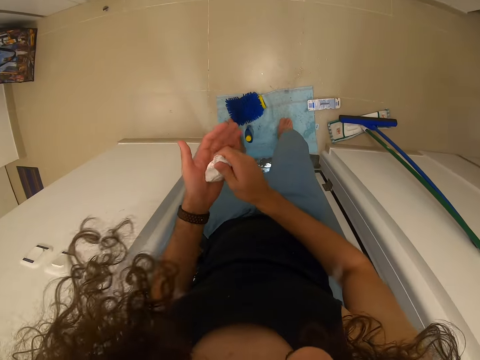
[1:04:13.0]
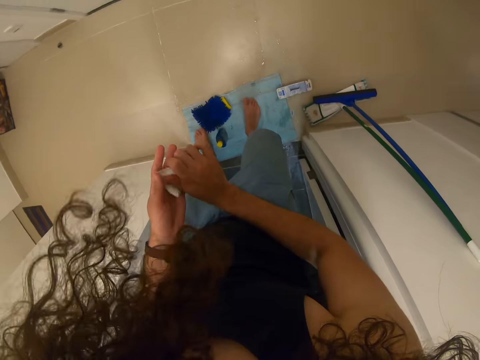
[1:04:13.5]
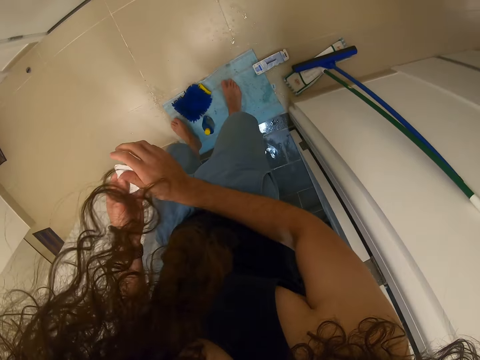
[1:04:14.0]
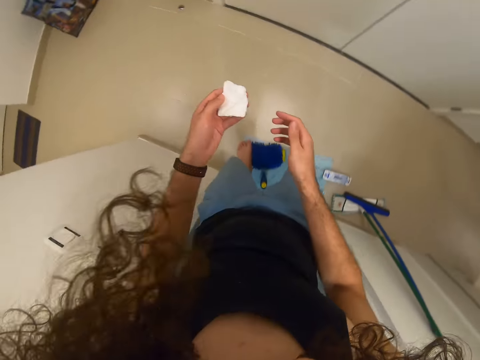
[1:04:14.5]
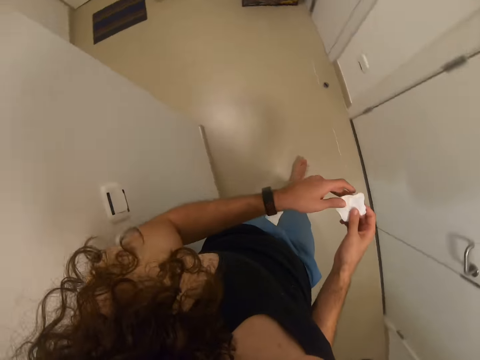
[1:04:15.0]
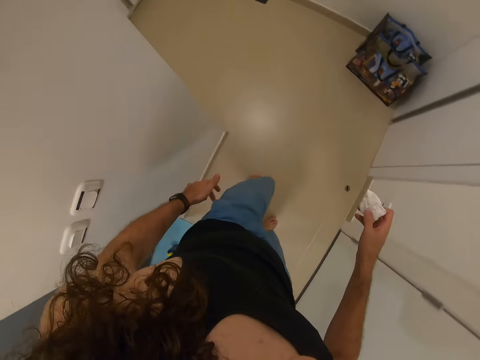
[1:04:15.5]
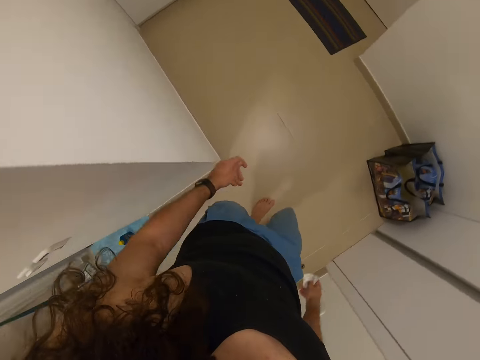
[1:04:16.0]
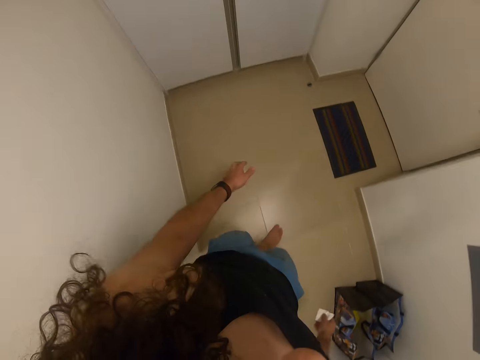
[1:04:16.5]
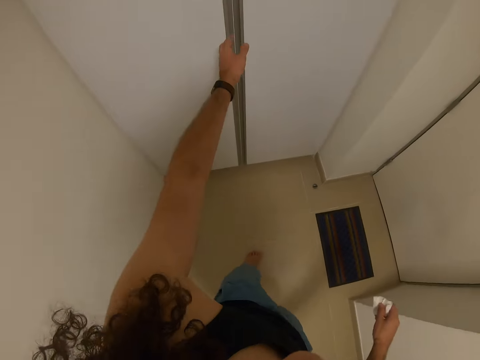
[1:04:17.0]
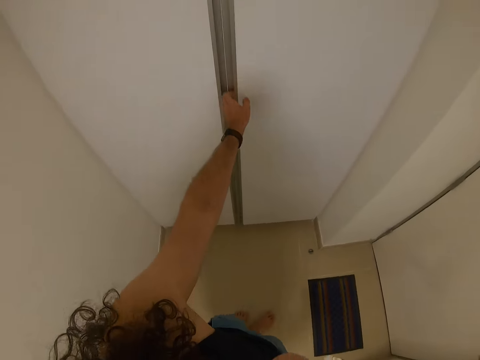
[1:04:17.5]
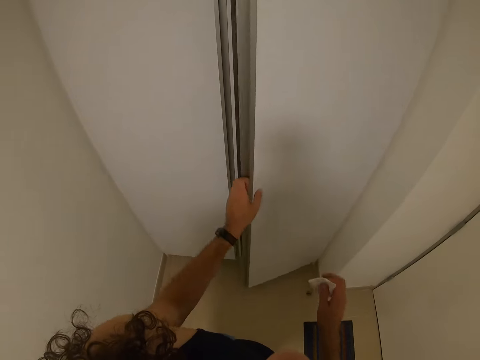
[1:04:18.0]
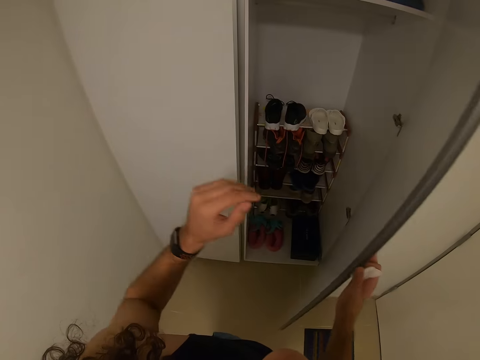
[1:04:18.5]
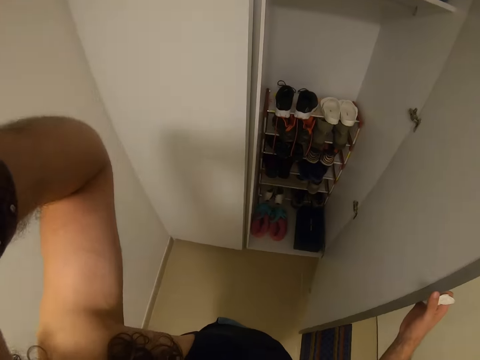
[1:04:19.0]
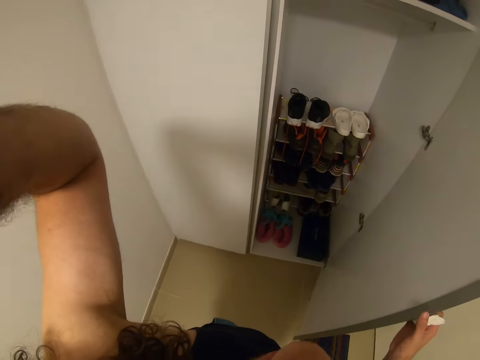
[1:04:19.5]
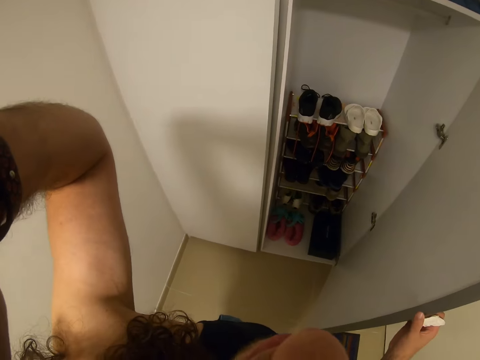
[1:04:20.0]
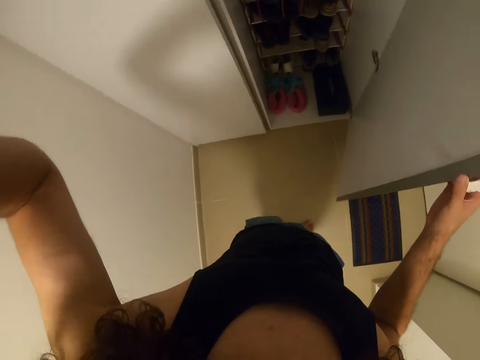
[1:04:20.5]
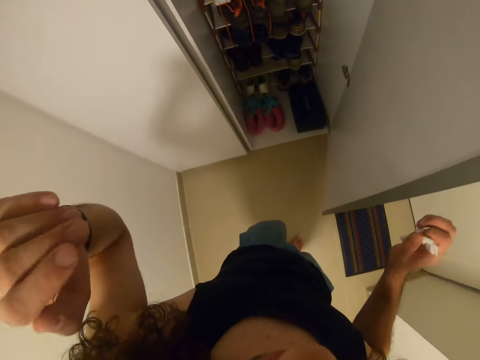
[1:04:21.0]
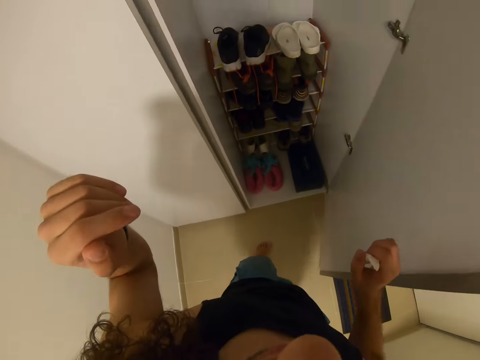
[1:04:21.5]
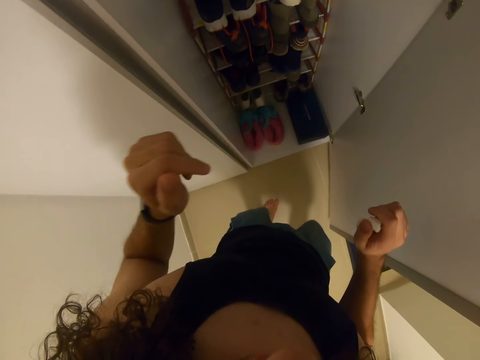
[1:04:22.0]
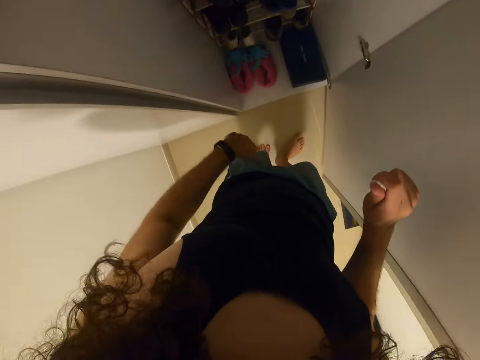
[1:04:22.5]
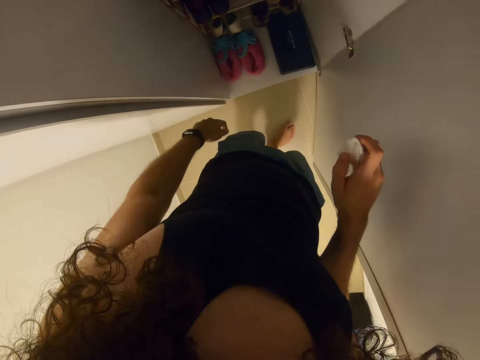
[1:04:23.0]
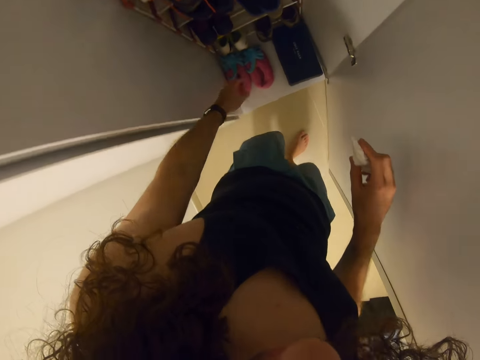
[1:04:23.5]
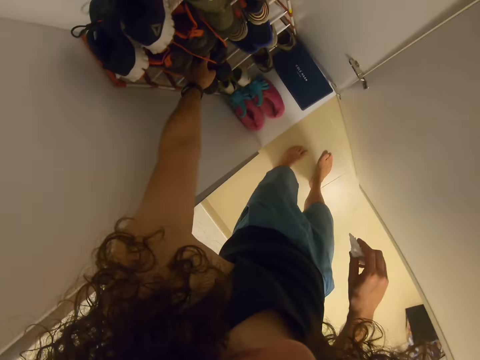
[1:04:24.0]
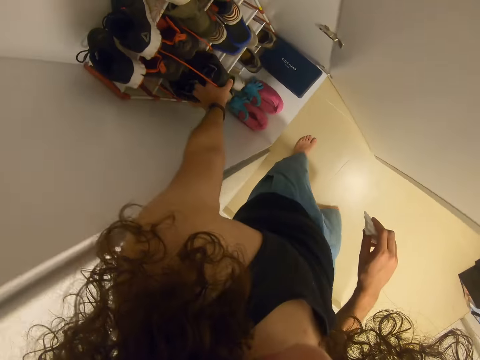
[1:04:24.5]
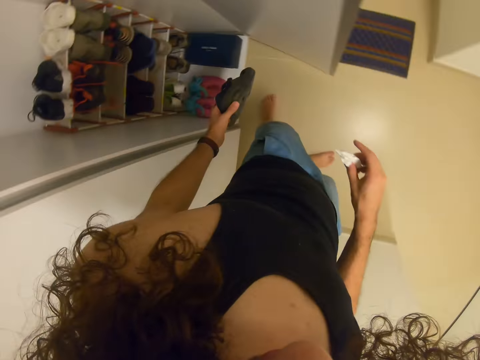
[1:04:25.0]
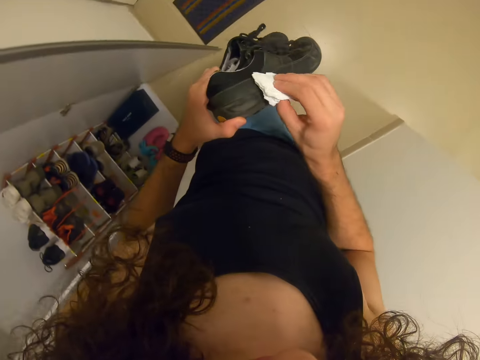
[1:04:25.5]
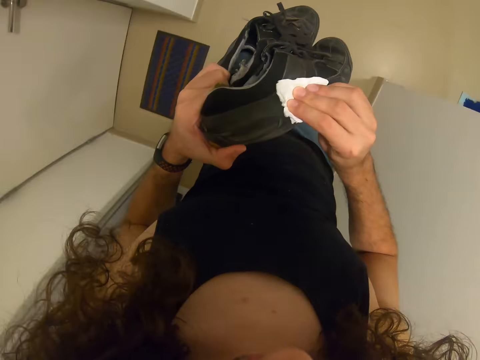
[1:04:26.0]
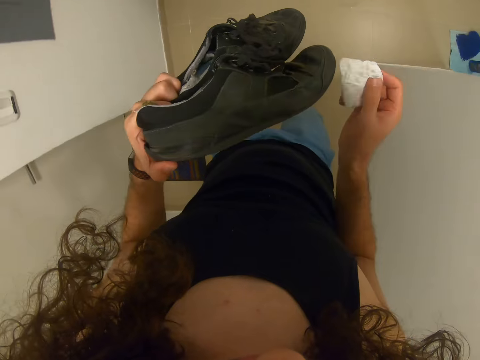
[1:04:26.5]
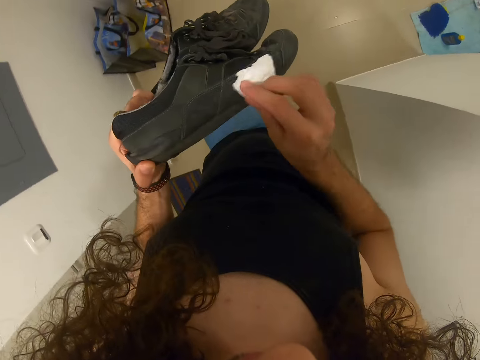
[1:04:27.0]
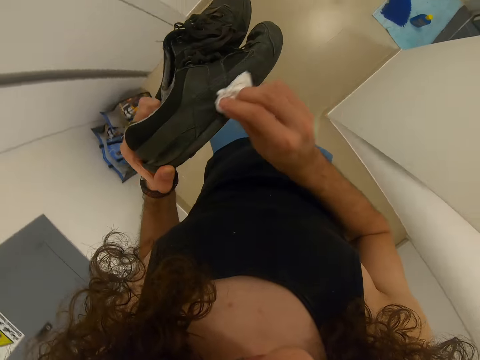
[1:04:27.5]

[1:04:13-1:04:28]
The camera wearer walks in the house. They open the wardrobe. They adjust the camera. They stare at a cupboard. They take shoes from the wardrobe. They wipe the shoes with paper.

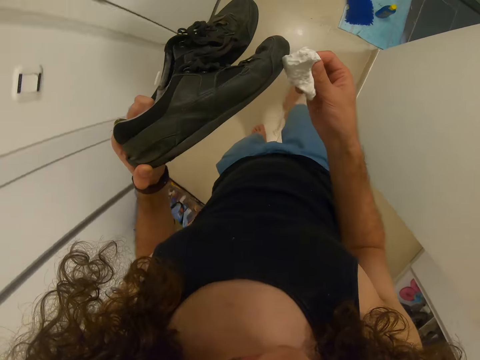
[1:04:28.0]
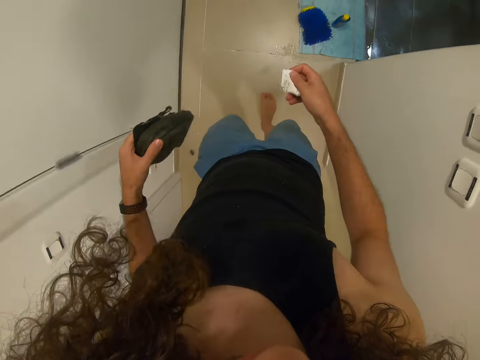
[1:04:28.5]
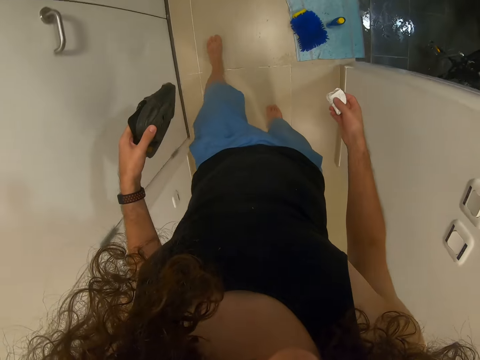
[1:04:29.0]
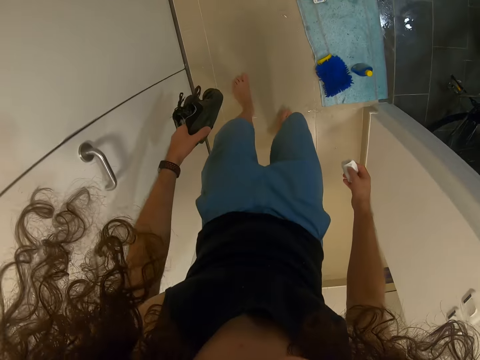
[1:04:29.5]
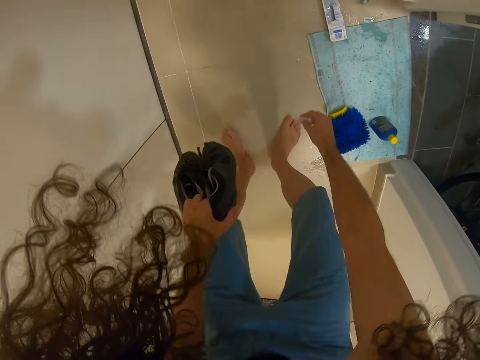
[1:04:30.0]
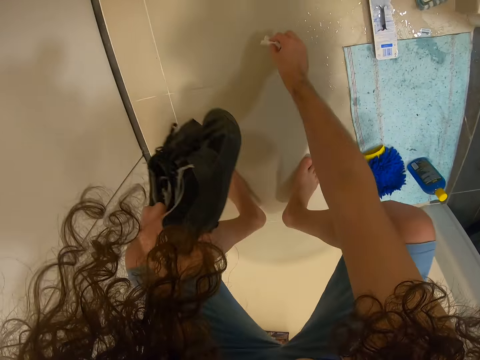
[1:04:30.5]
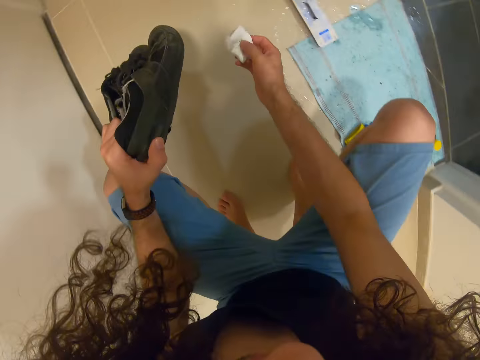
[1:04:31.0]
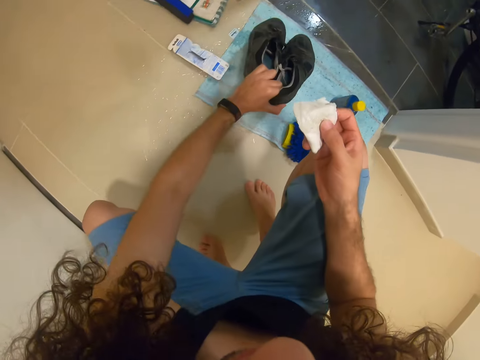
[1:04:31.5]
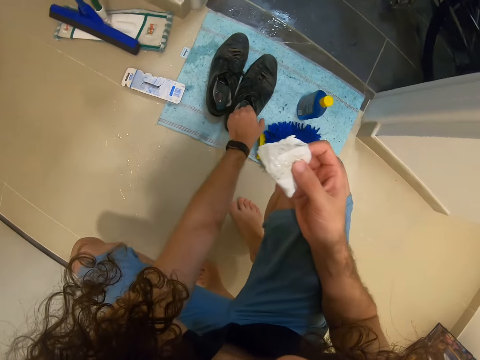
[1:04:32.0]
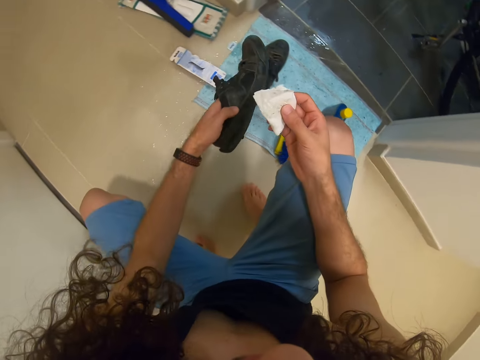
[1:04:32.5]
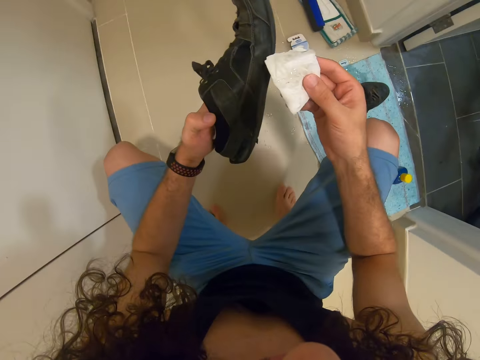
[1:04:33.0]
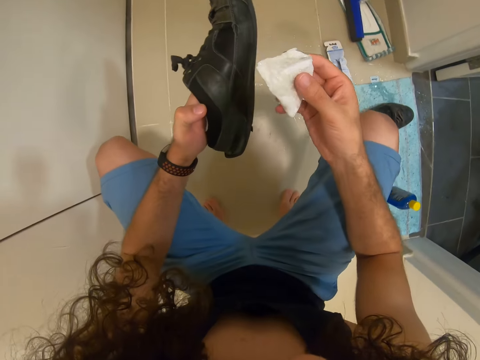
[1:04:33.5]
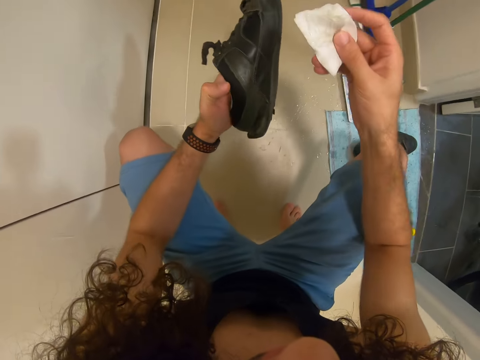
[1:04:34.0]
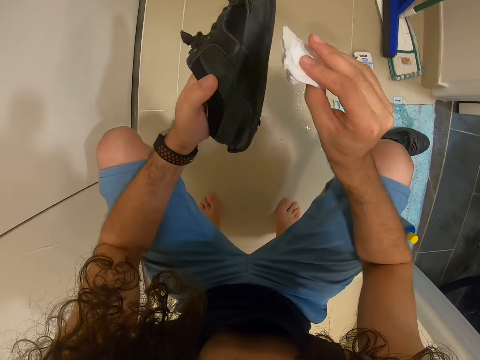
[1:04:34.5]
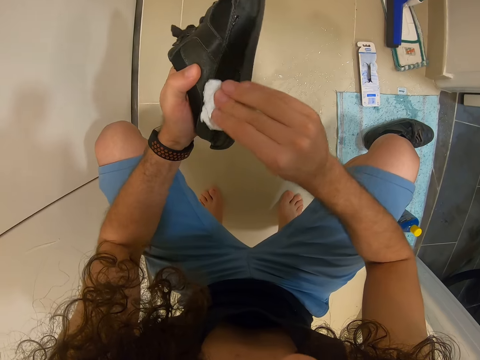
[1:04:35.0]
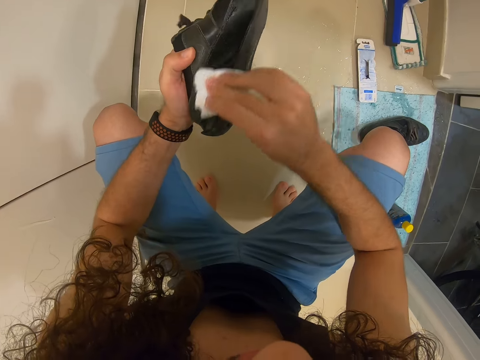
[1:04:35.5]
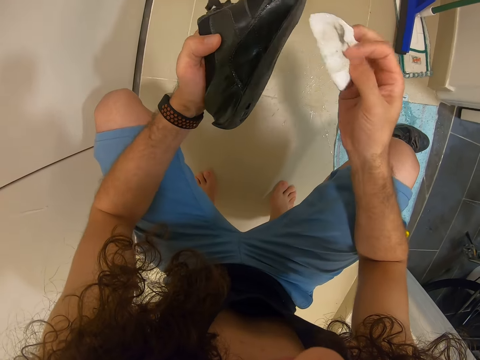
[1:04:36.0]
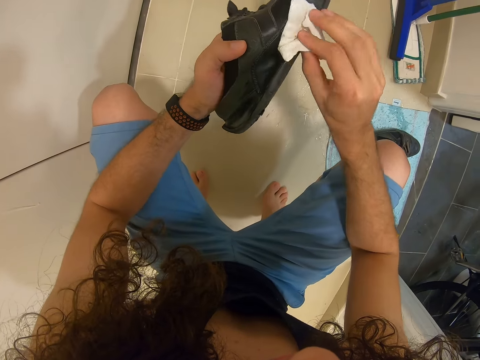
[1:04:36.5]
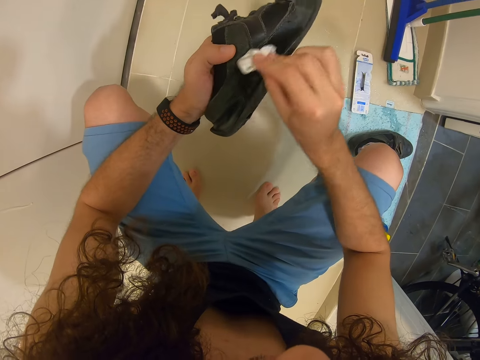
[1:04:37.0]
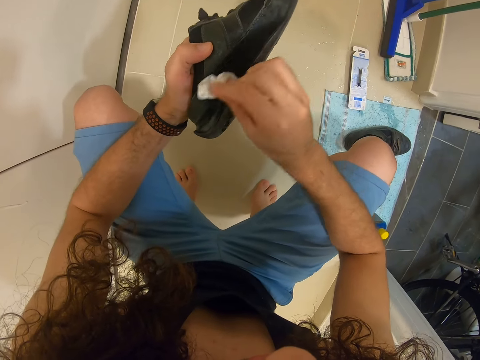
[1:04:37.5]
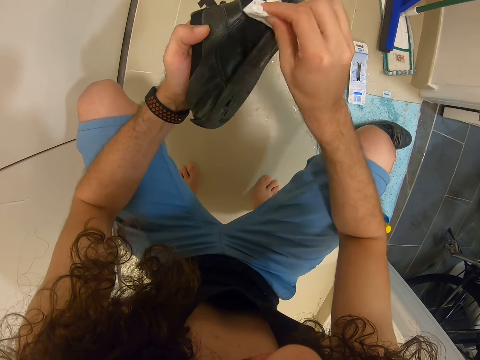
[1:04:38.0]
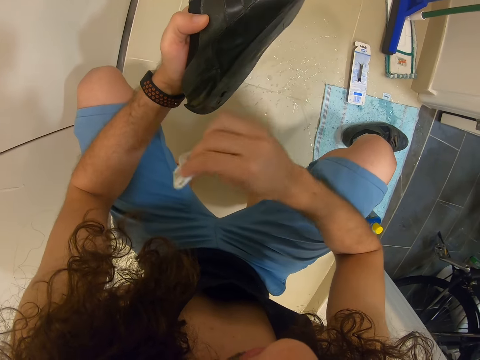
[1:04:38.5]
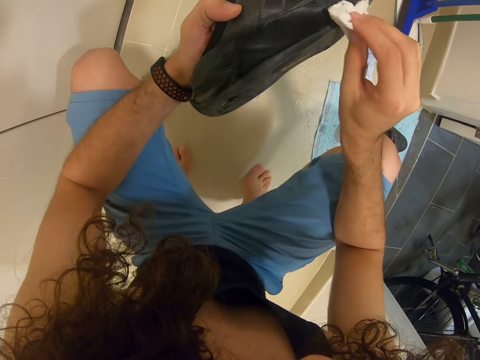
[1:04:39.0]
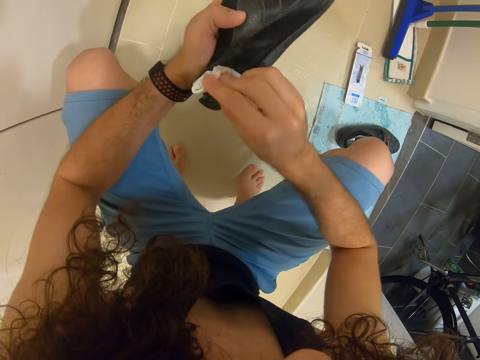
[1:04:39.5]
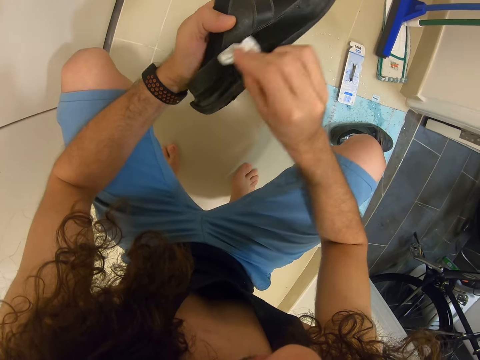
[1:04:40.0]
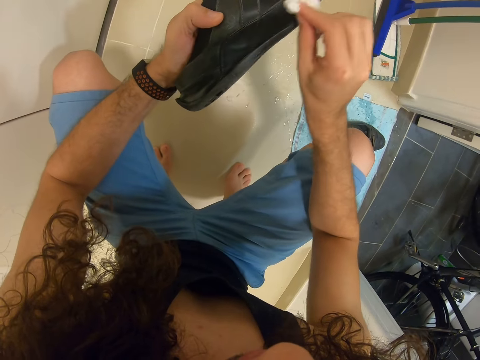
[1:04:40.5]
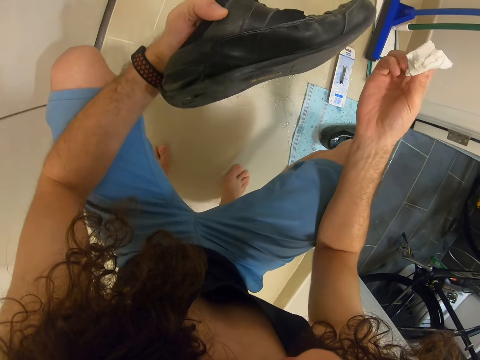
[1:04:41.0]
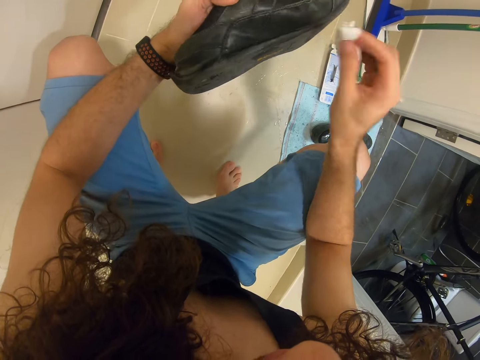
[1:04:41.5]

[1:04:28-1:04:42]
The camera wearer walks around. They wipe something. They drop the shoes. They pick up a shoe. They stare at the shoe. They apply something on the shoes.
